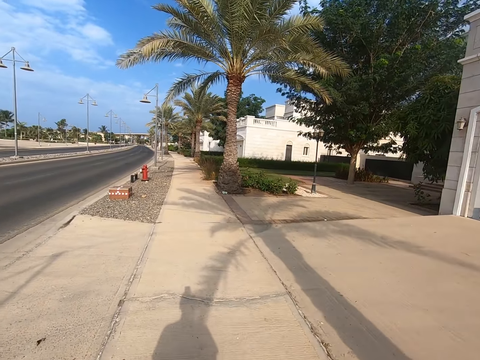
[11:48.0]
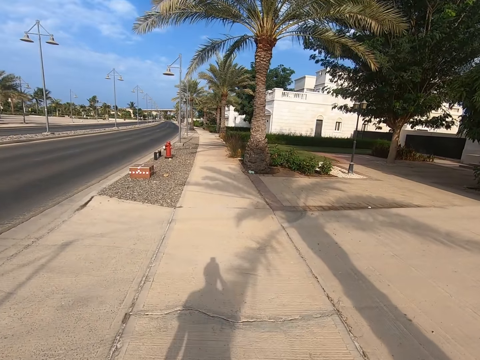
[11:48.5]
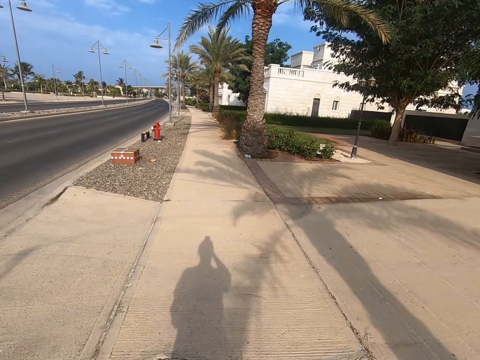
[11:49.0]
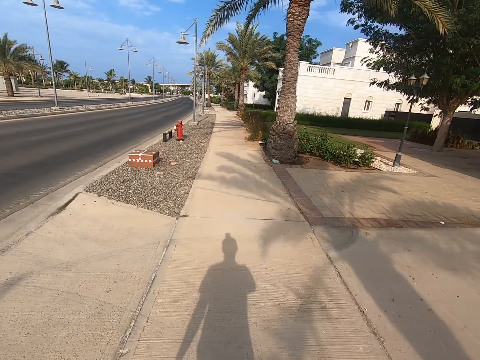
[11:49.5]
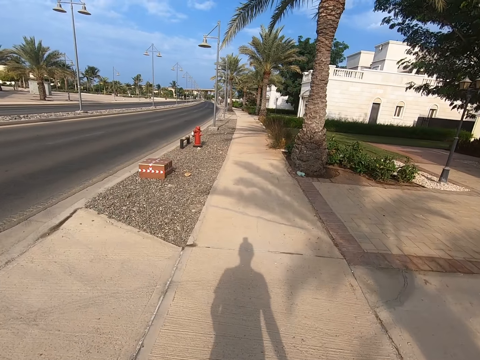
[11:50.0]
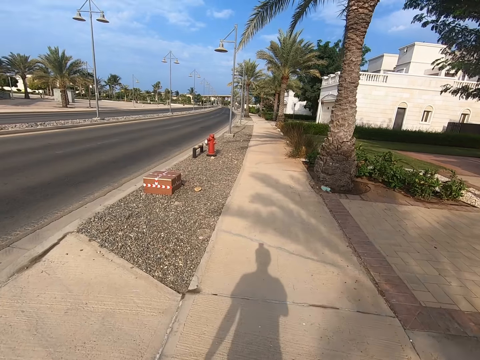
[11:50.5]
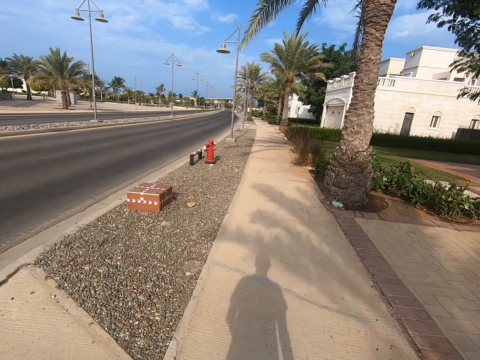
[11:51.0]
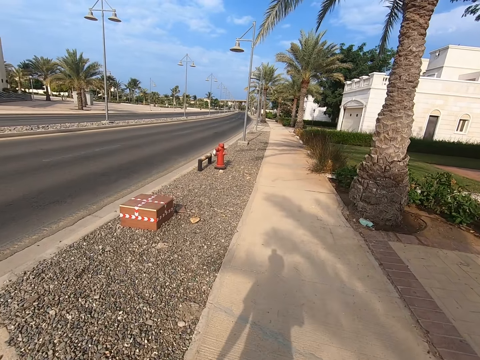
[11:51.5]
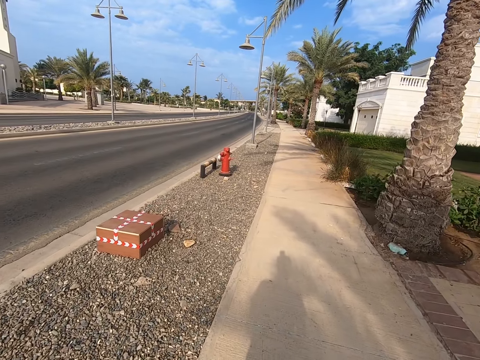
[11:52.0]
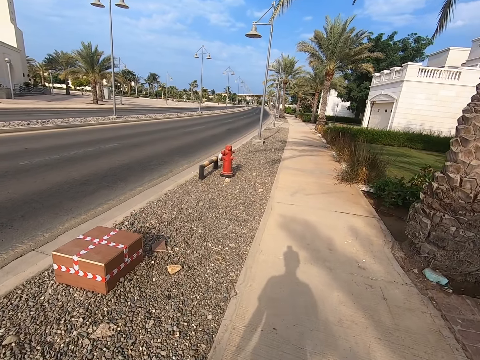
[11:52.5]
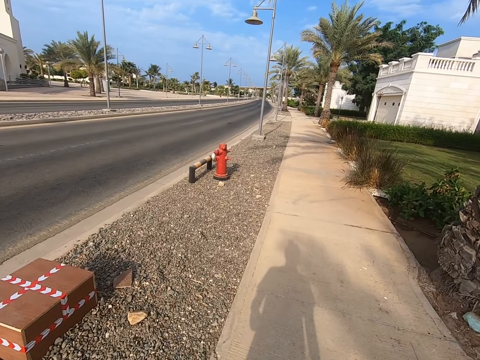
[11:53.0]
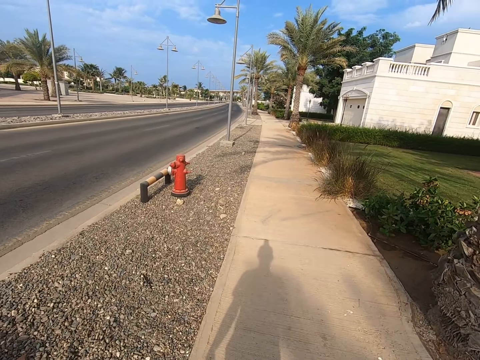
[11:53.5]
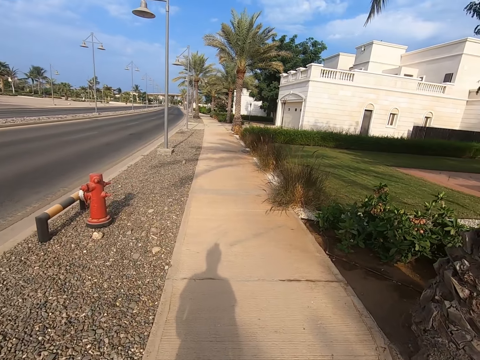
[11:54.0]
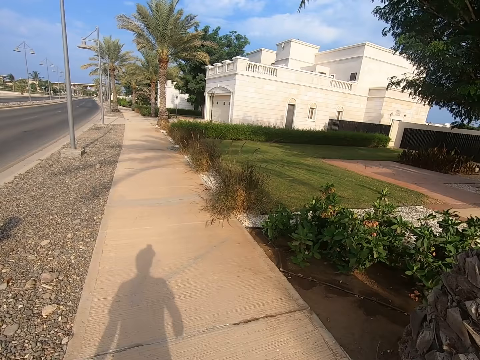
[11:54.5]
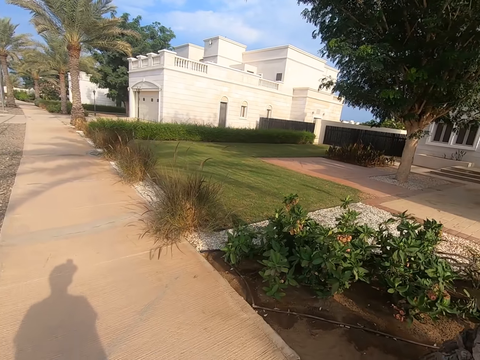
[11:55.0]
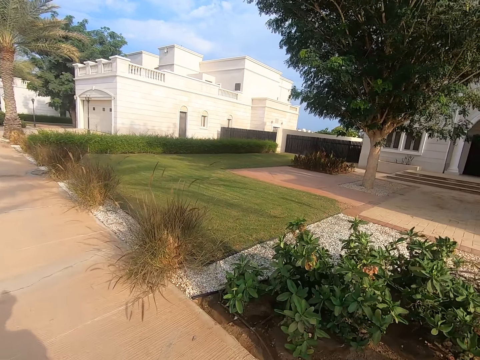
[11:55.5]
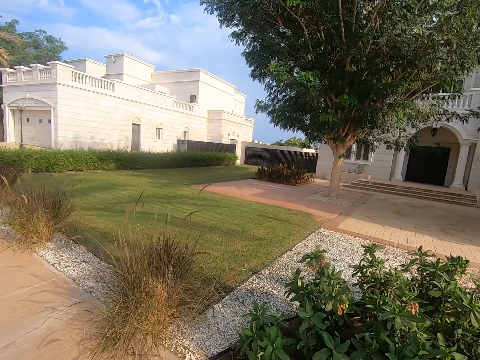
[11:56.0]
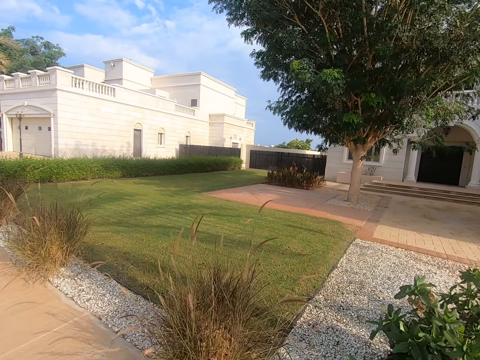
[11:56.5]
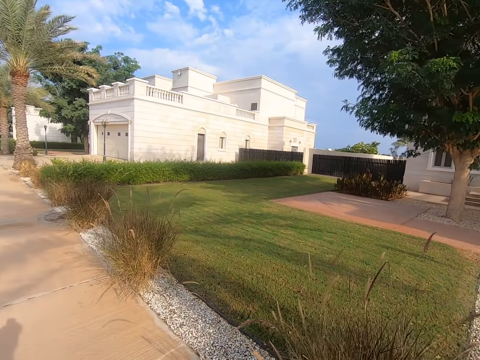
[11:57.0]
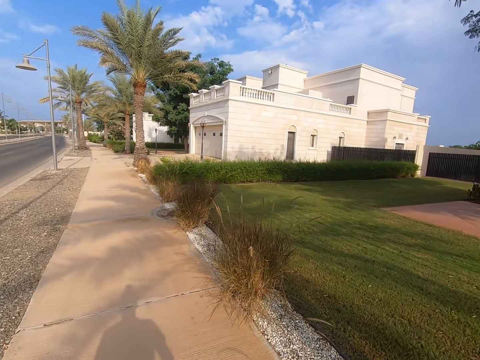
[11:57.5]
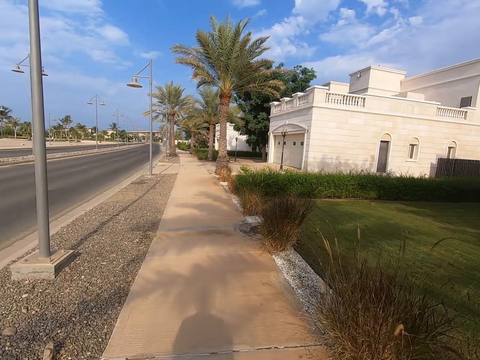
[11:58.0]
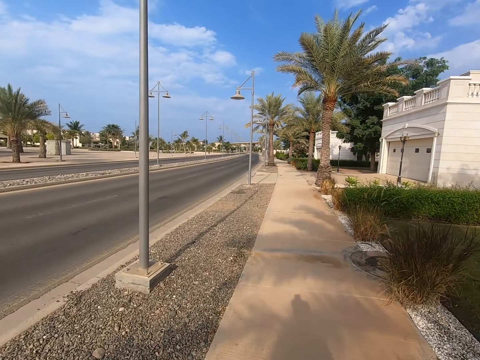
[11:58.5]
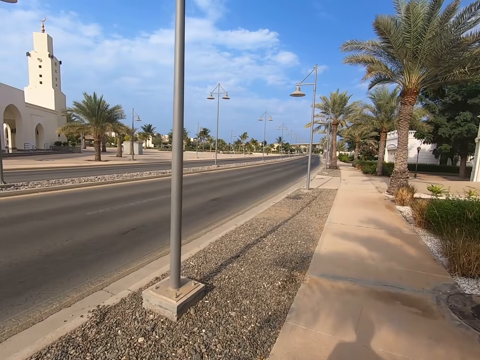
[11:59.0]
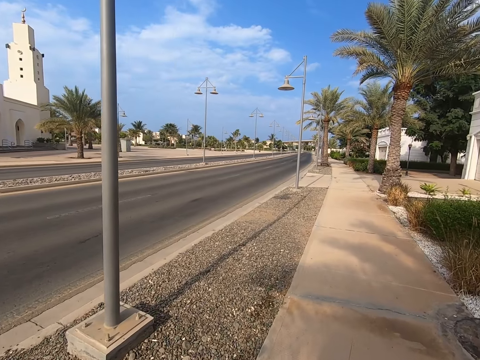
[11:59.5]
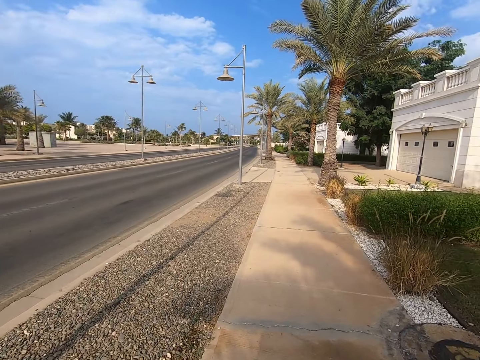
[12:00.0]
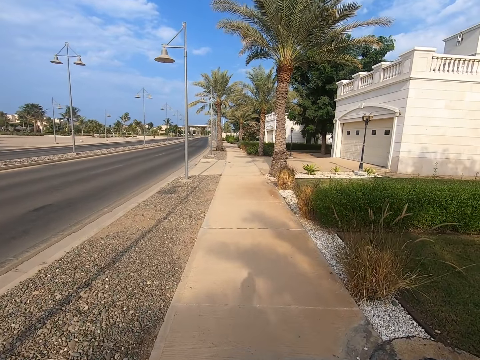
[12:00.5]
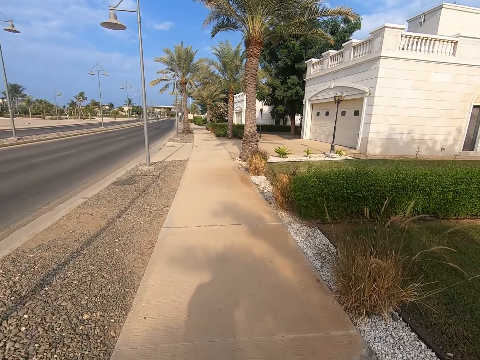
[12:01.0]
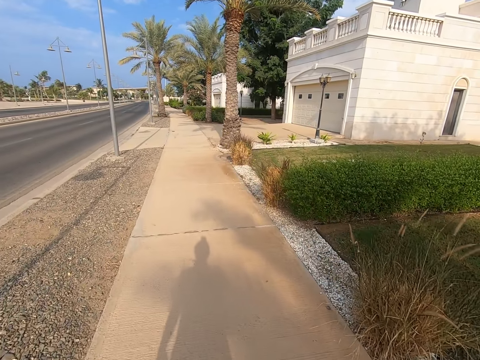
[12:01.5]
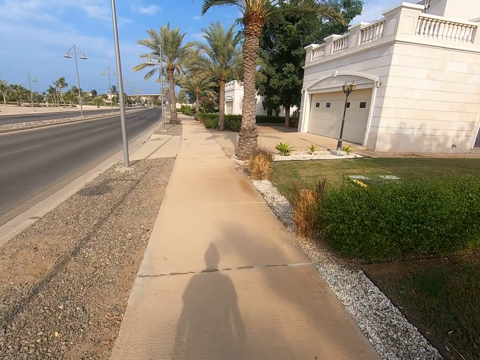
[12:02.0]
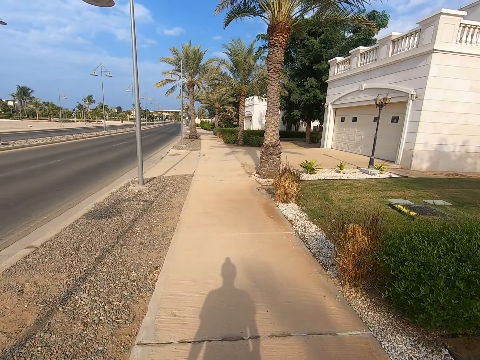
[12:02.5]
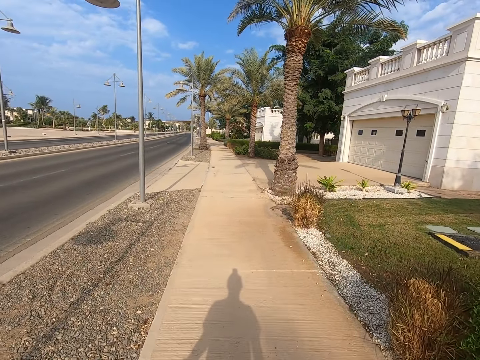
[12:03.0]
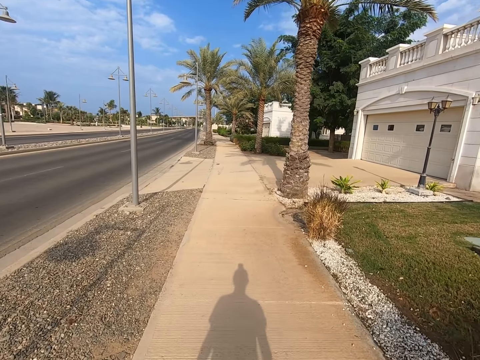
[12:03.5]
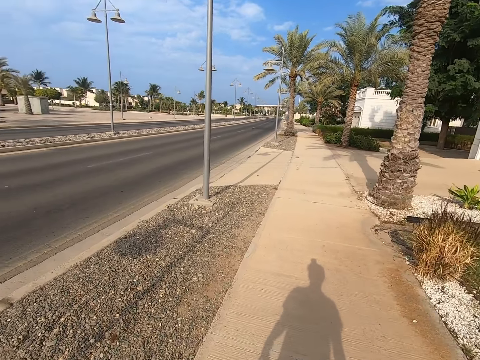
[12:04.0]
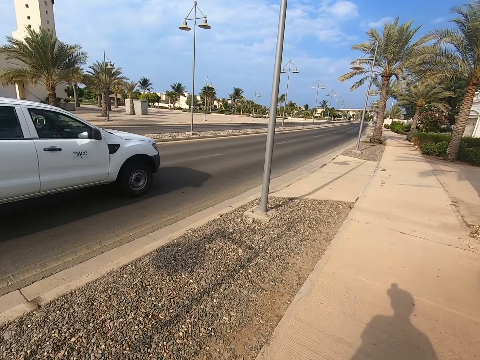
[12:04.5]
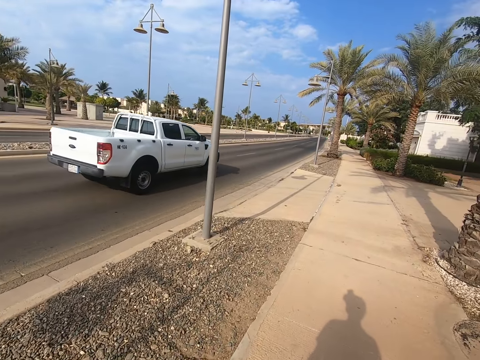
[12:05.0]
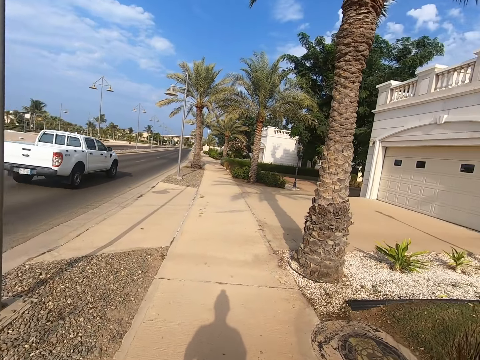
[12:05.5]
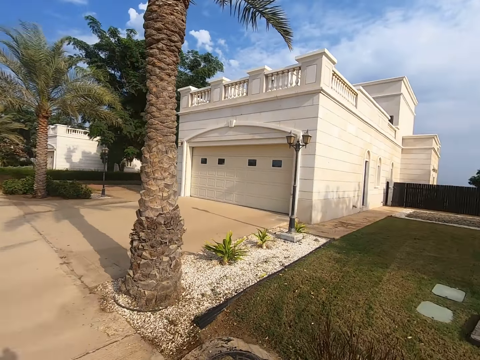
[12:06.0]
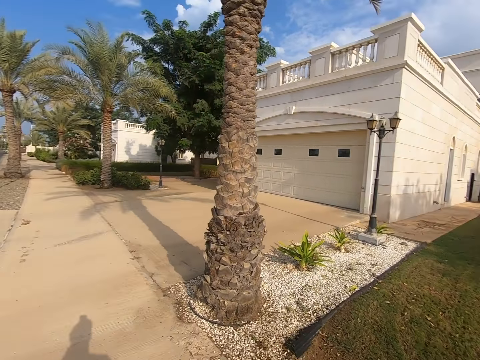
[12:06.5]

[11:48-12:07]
The camera wearer moves the hand. They walk around the street. They move the hand. They walk around the street.

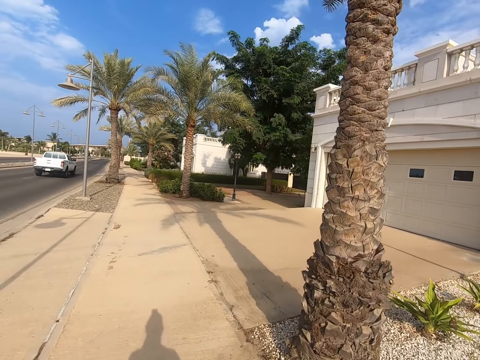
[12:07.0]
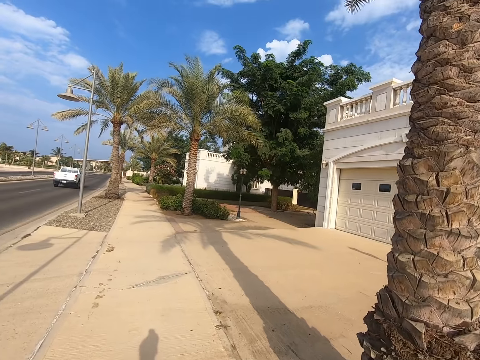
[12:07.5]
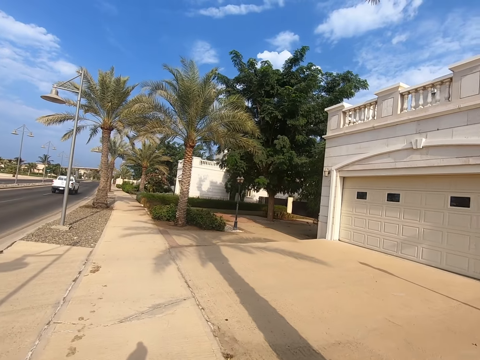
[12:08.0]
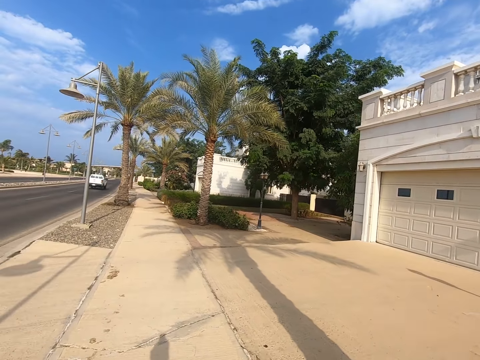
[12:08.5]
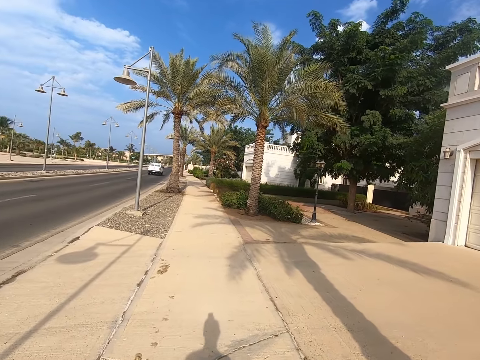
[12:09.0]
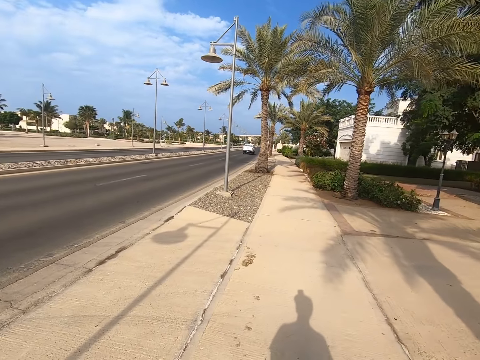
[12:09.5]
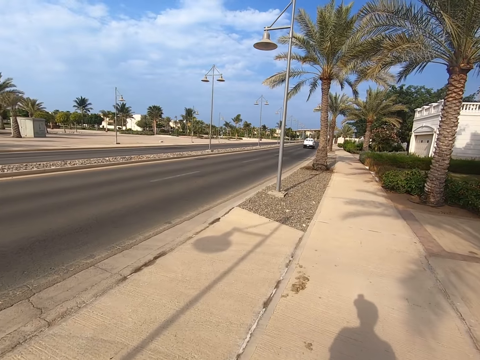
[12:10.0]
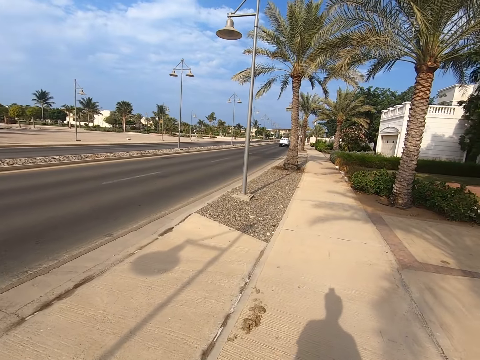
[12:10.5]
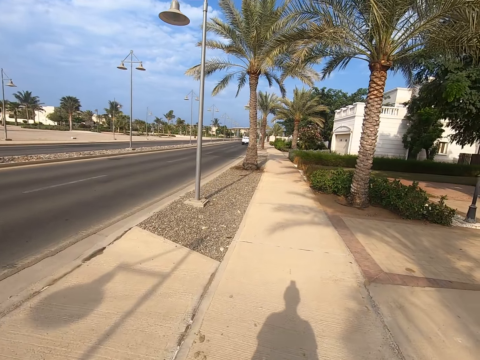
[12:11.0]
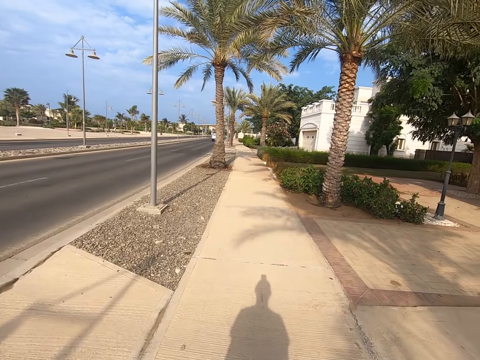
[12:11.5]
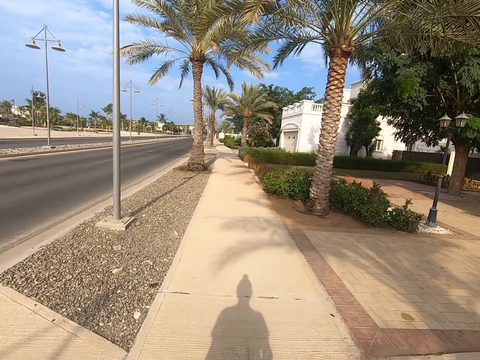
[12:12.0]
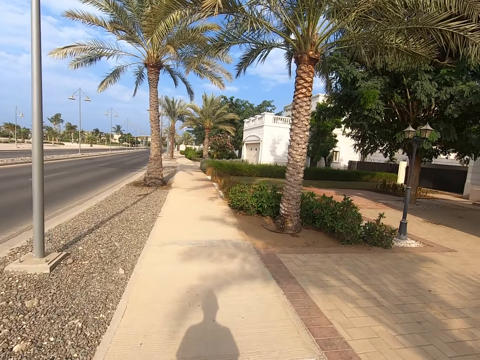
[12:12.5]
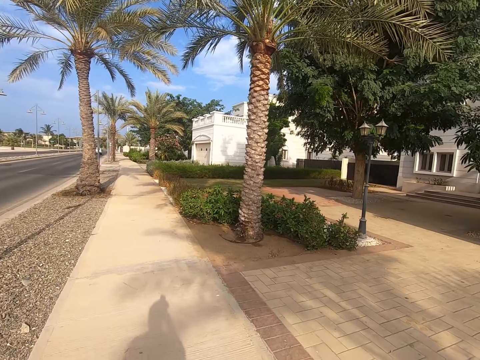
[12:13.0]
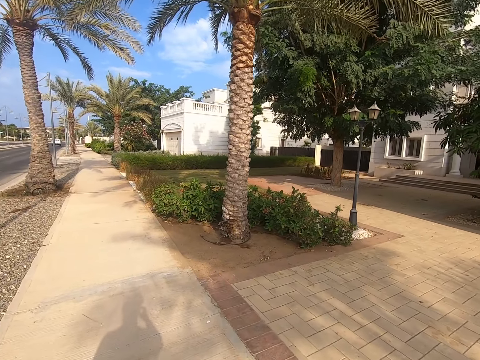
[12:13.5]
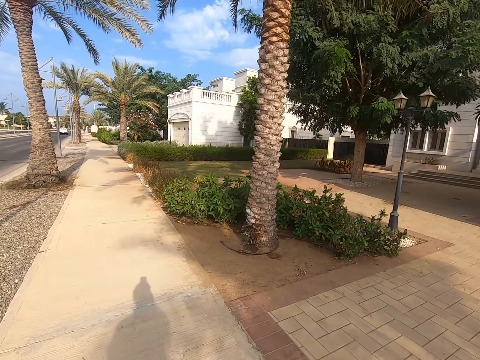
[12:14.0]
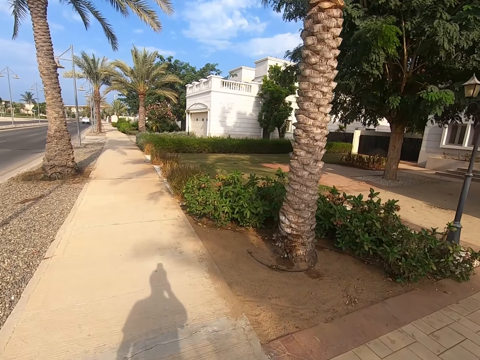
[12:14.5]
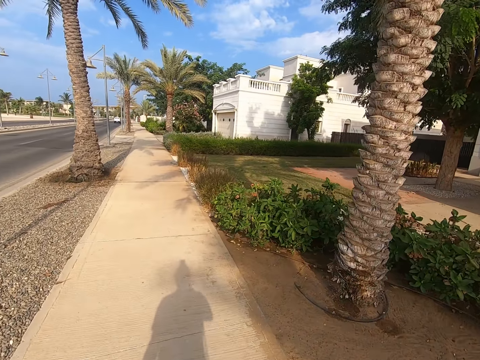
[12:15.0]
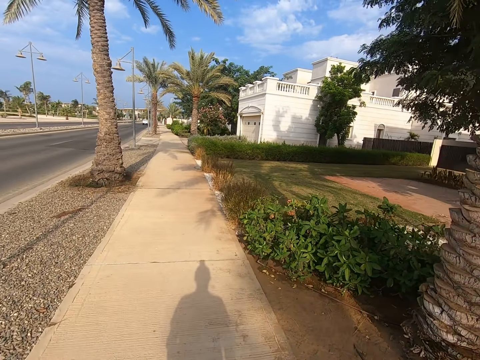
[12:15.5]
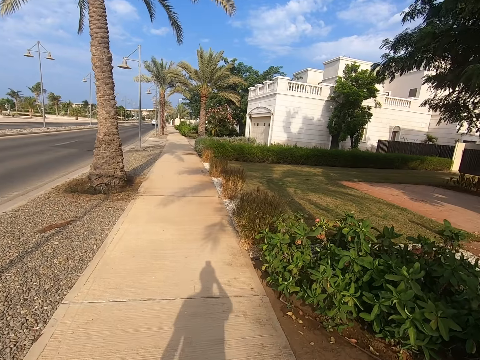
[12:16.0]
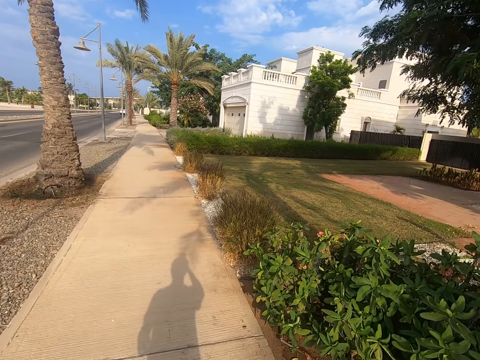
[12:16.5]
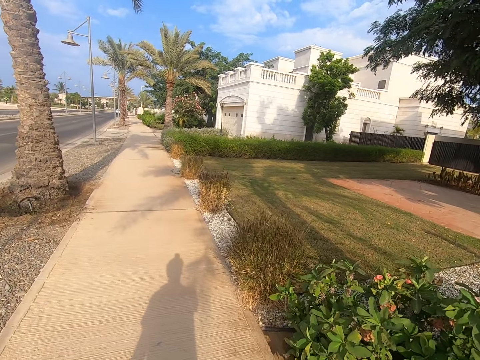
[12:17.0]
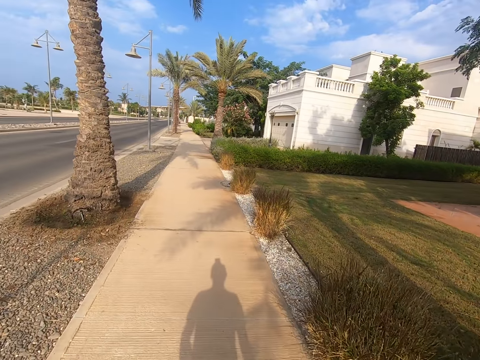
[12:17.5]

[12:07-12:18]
The camera wearer moves the hand.
